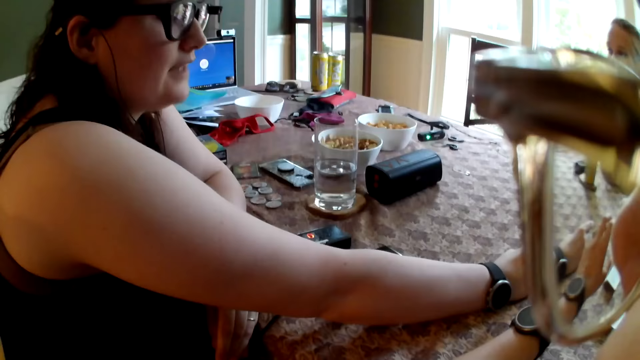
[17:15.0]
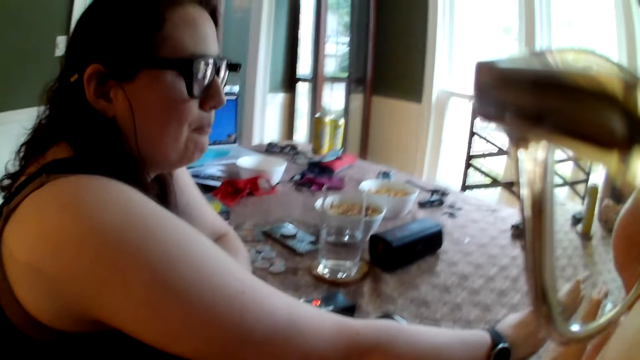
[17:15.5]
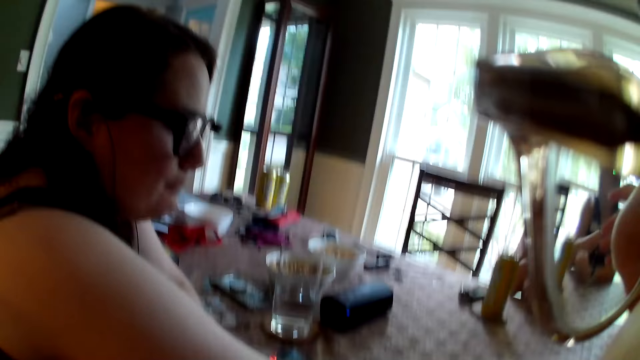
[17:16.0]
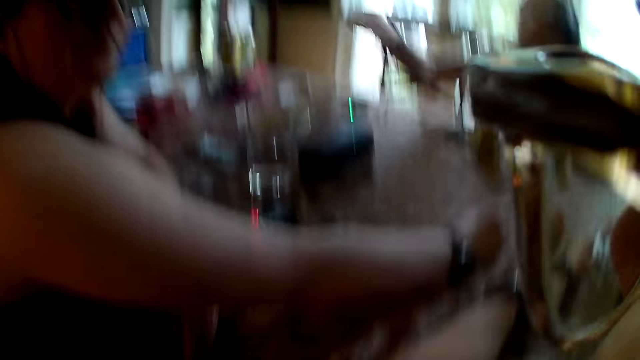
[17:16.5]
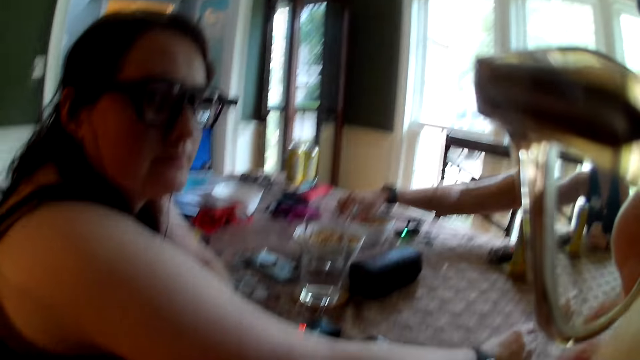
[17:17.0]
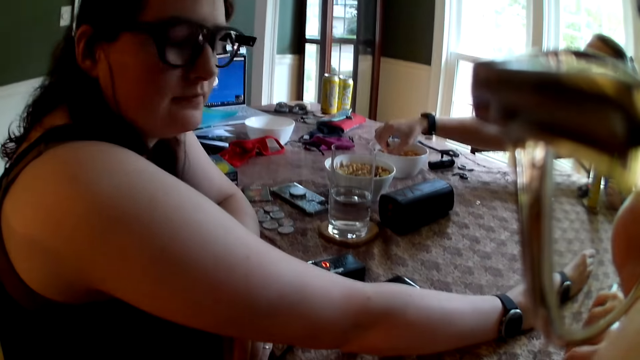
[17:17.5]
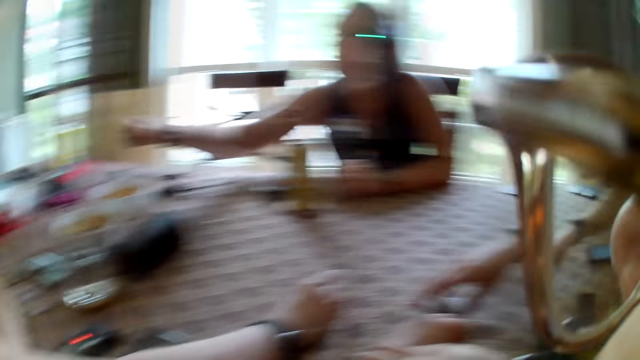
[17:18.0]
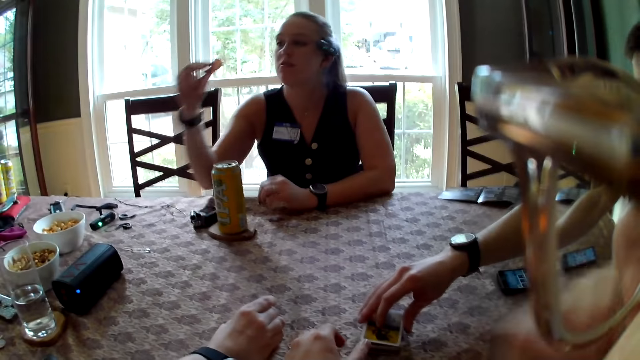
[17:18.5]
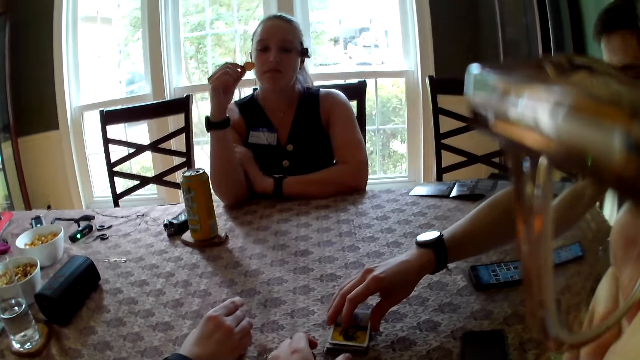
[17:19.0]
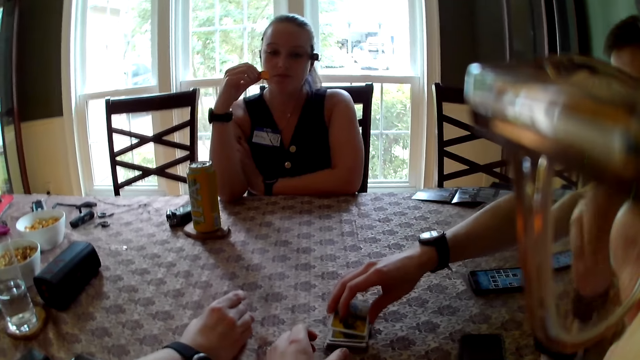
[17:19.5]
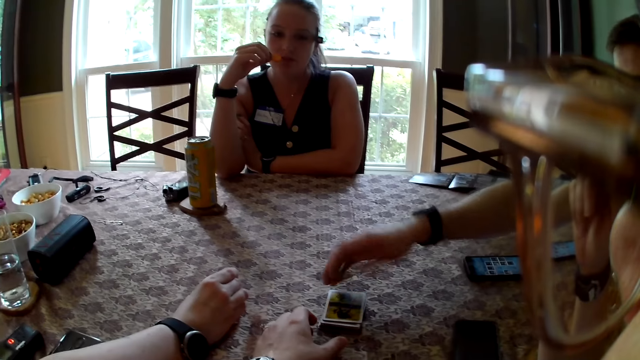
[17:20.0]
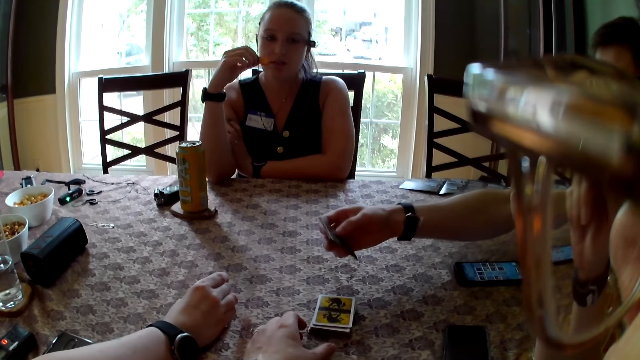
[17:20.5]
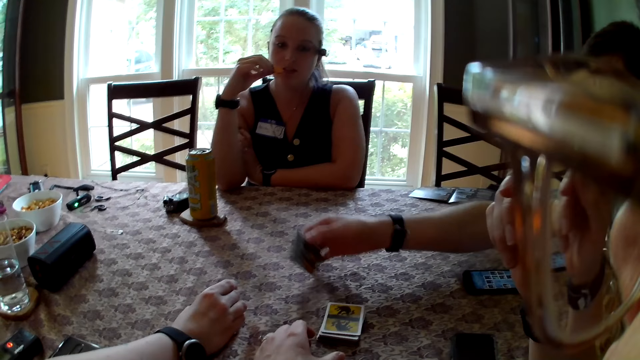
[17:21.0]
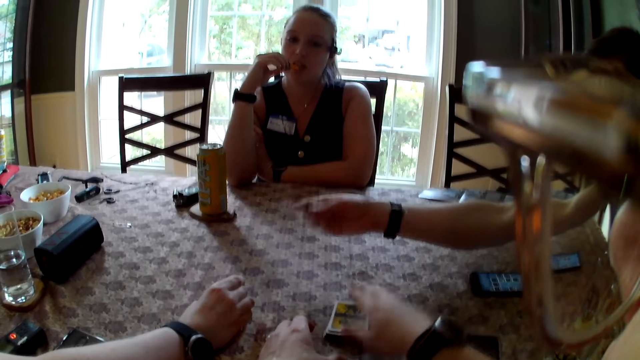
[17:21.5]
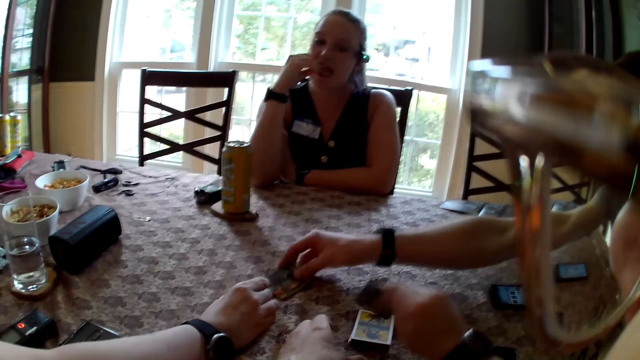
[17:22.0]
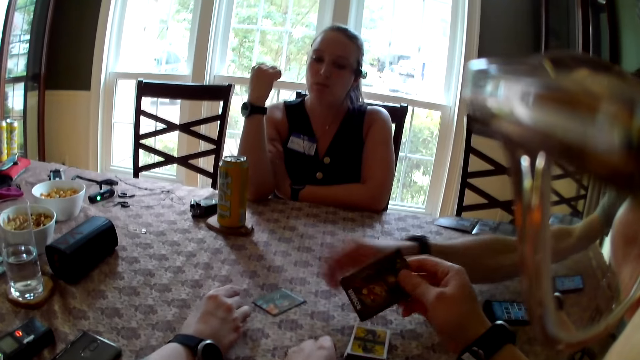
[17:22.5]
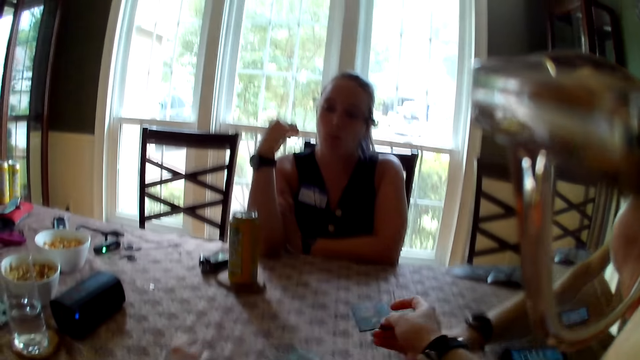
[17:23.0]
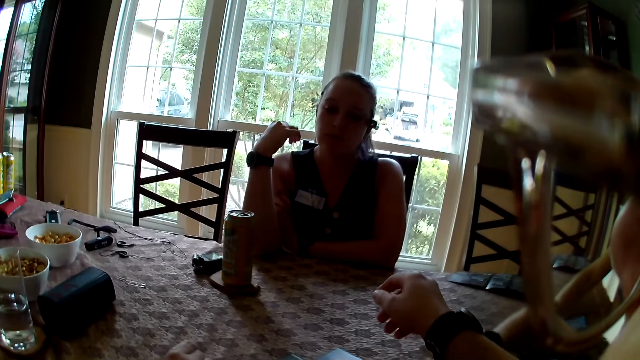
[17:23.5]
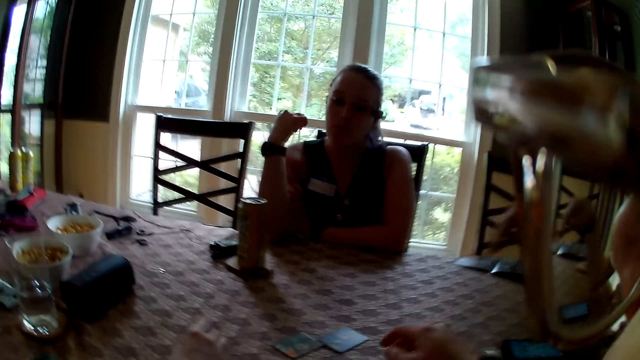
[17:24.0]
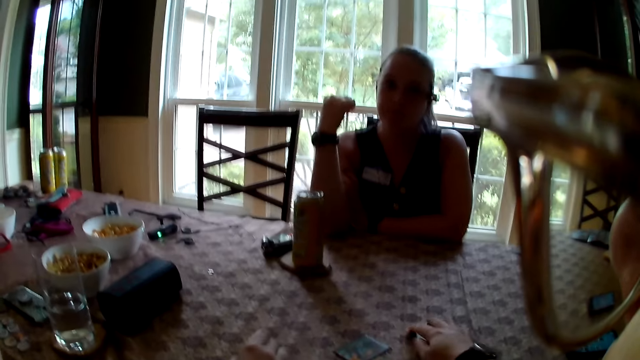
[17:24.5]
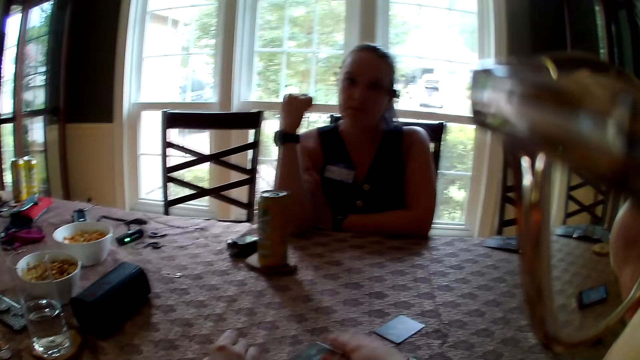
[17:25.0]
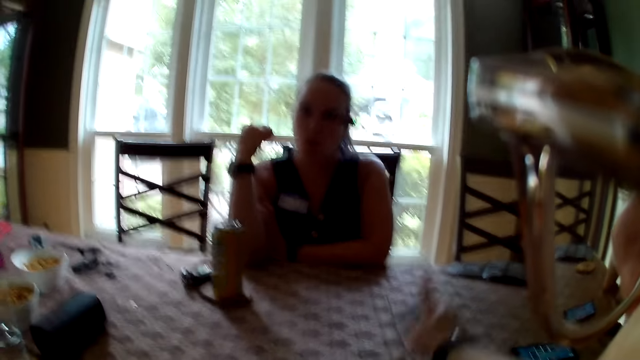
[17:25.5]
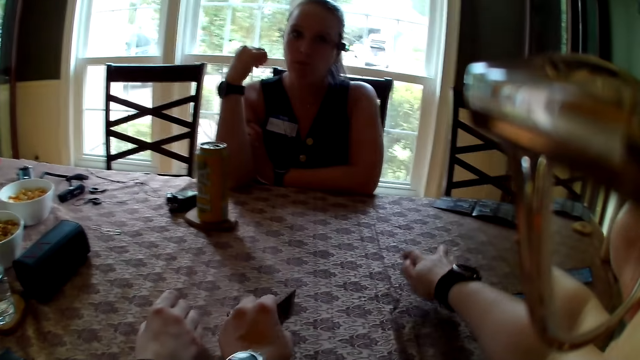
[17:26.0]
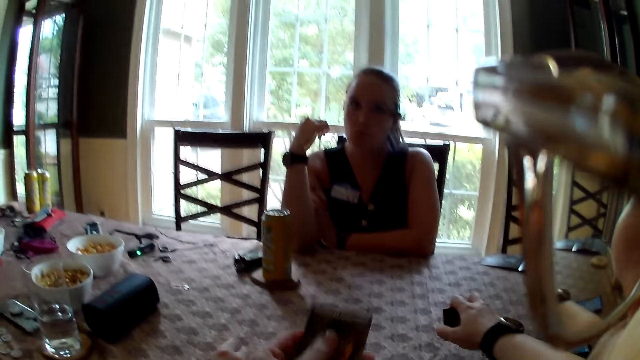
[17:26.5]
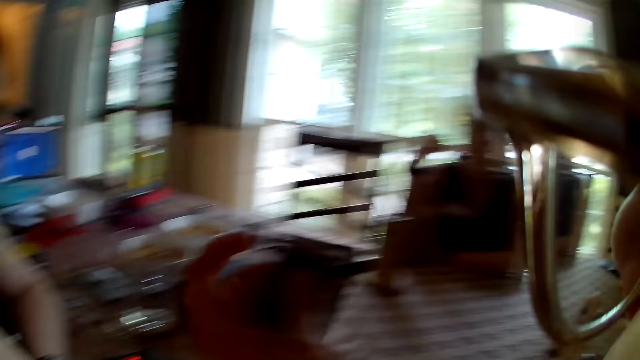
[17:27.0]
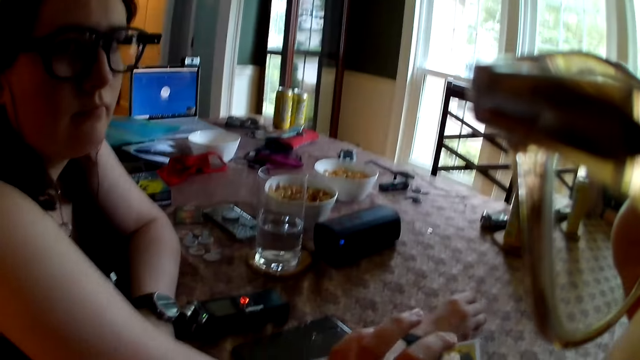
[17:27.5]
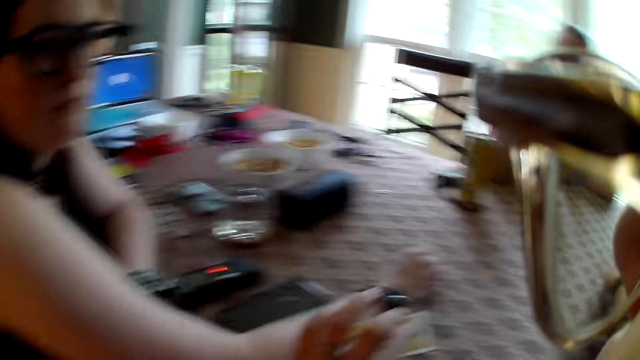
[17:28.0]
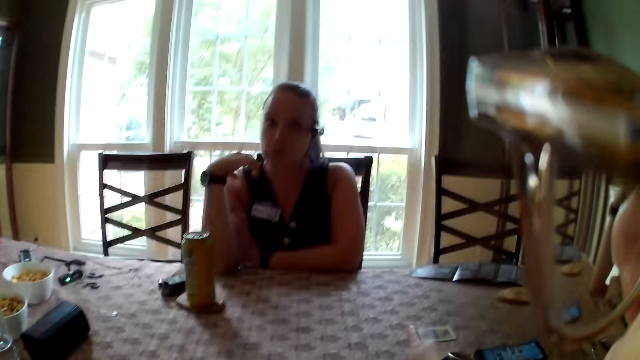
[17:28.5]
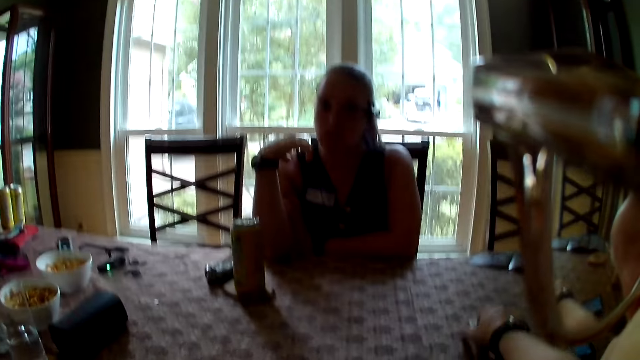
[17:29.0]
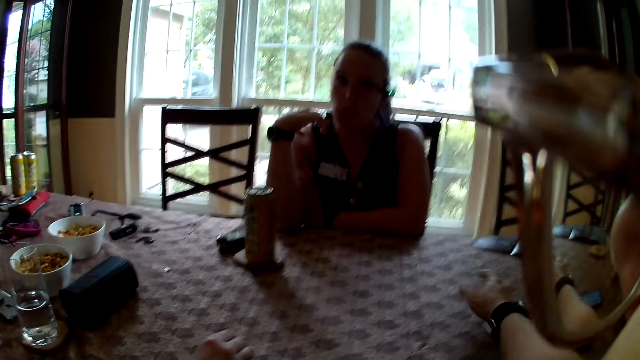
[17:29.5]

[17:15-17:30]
The woman picks chips from the bowl with her right hand. The man picks a card from the table with his right hand. The man drops the card on the table with his right hand. The woman eats the chips with her right hand. The camera wearer holds a playing card. He drops the card on the table with his right hand. He picks the card on the table with his right hand. He interacts with someone. He picks the cards on the table with both hands.

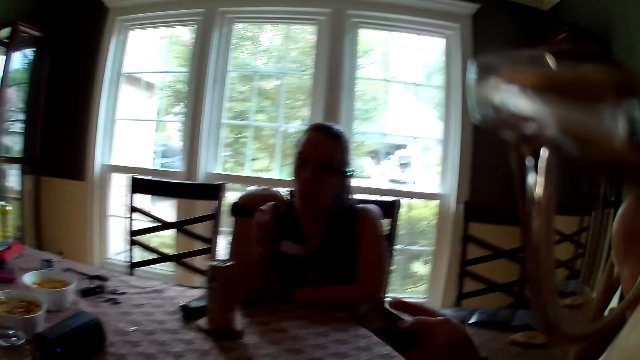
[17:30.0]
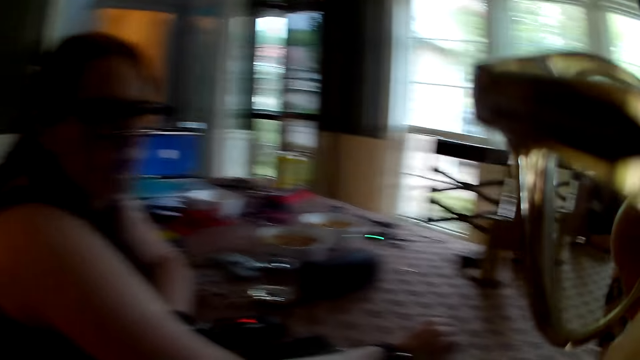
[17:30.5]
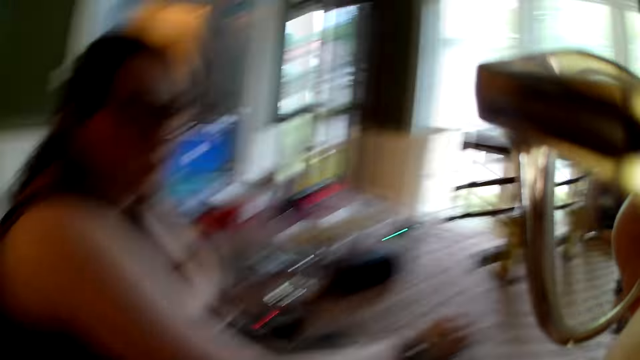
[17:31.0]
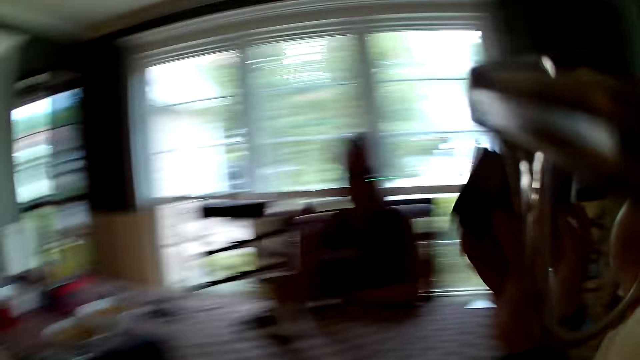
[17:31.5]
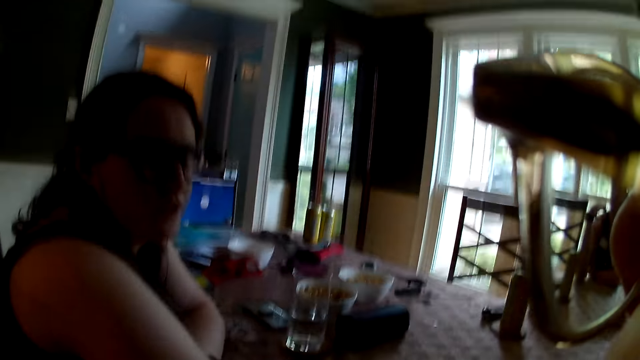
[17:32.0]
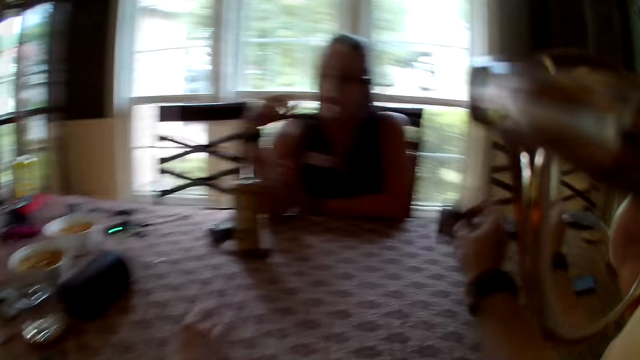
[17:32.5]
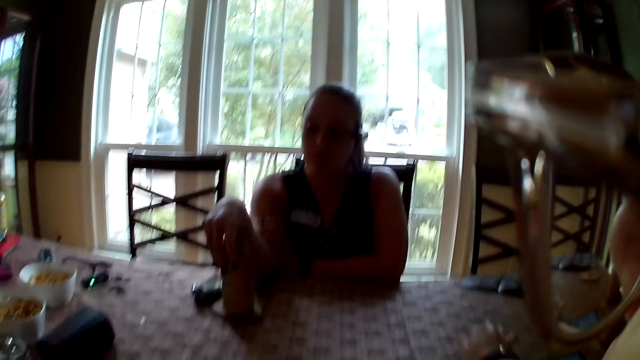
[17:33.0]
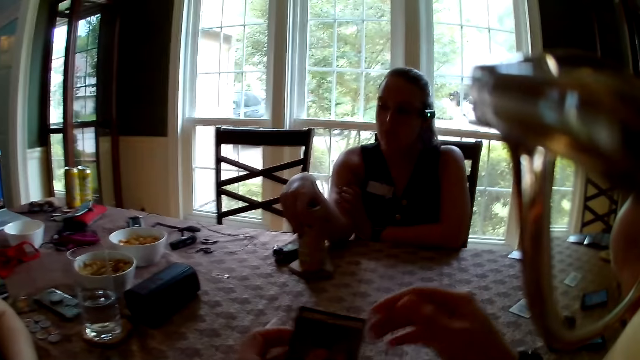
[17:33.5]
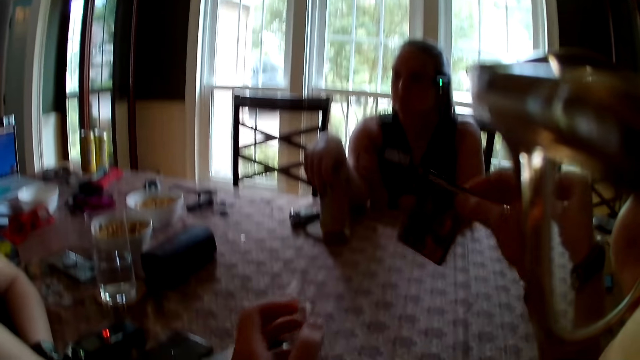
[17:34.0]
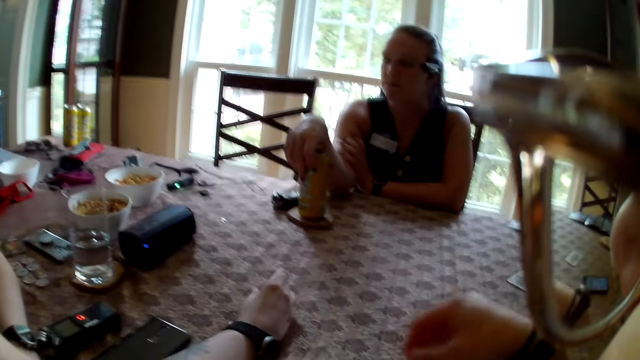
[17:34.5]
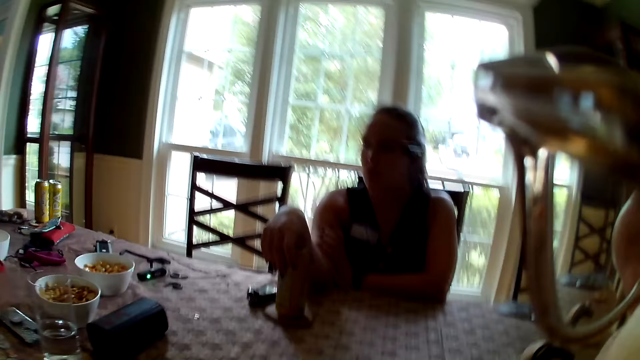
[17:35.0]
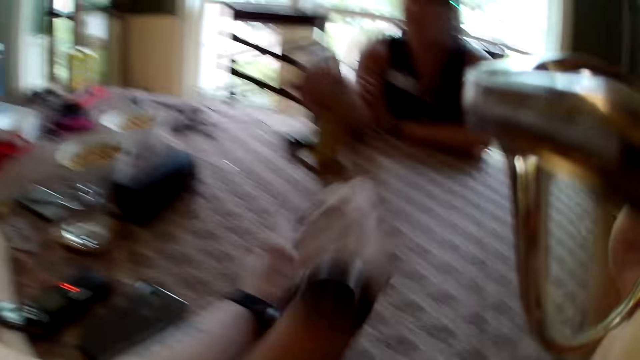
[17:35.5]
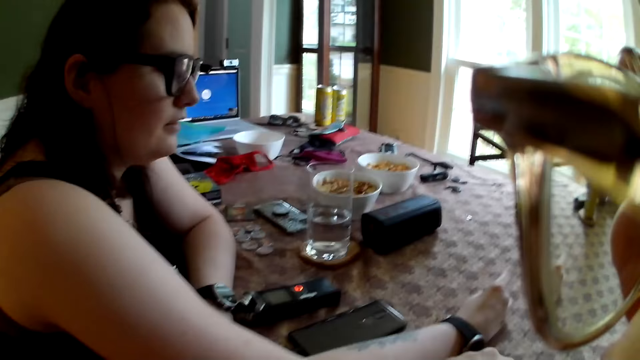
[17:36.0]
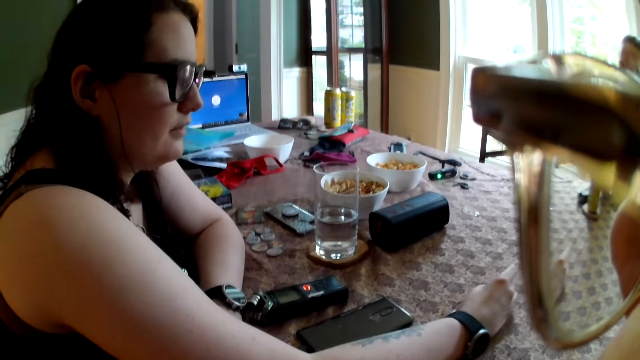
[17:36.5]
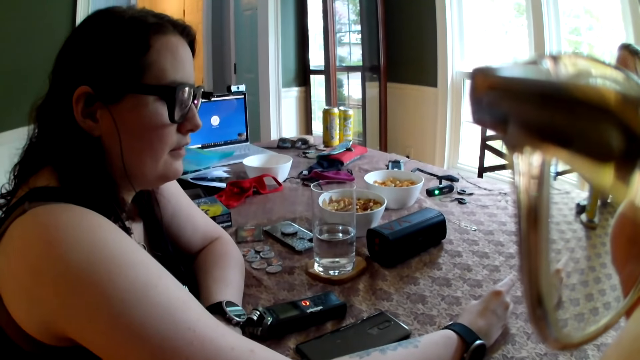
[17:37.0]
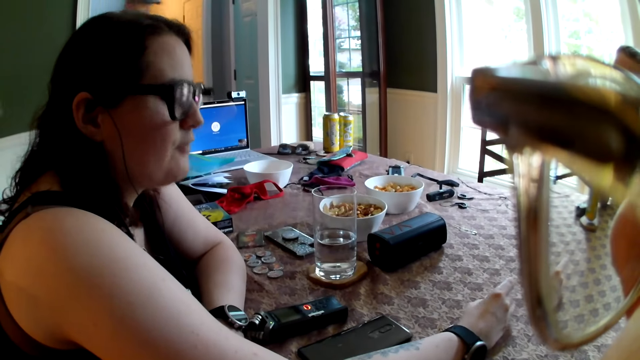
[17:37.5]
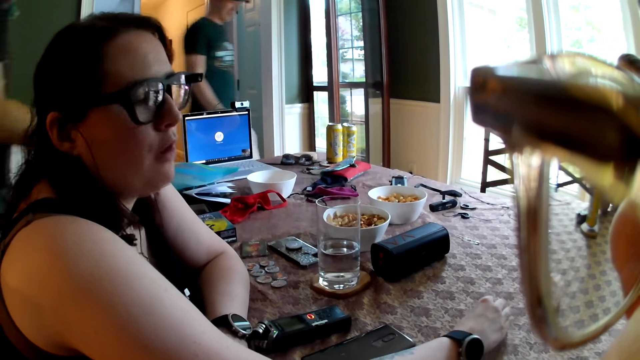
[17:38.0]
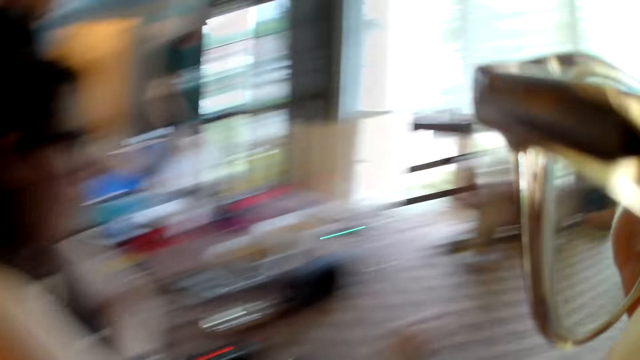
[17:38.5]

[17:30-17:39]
The camera wearer converses with a woman, another woman, a man and another man. They place a playing card on the table. They hold the playing cards. A woman interacts with a man and another woman.
